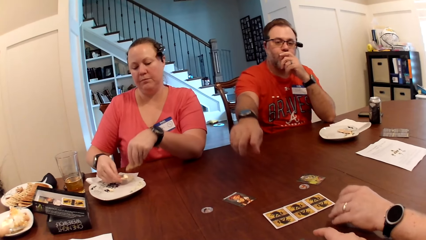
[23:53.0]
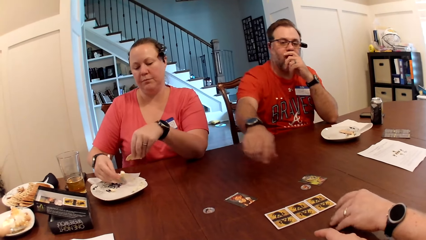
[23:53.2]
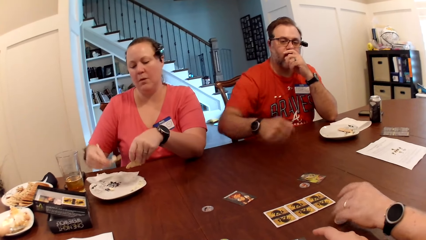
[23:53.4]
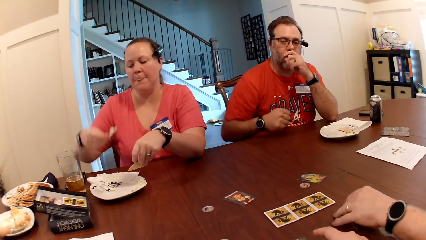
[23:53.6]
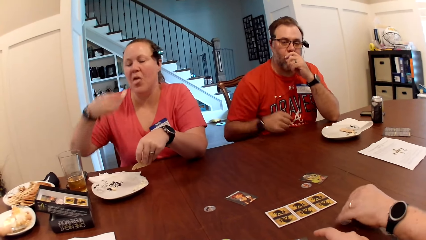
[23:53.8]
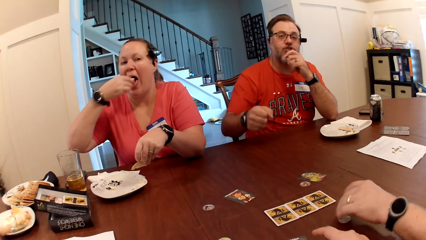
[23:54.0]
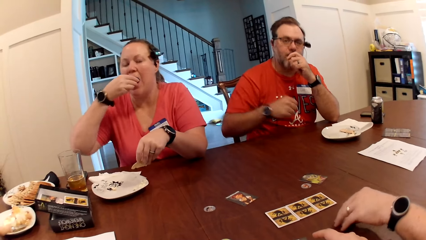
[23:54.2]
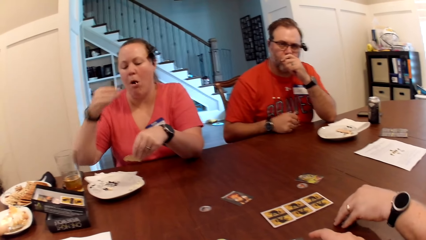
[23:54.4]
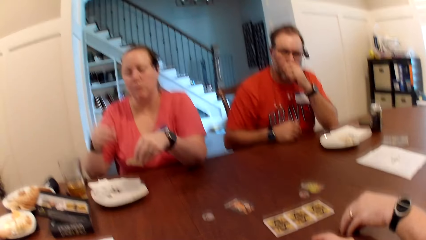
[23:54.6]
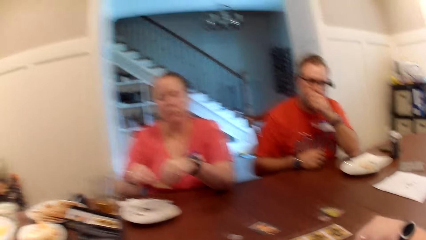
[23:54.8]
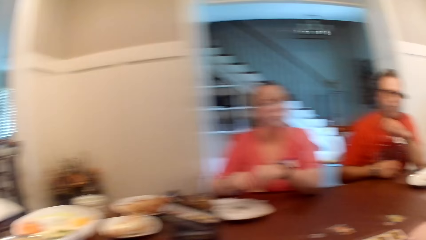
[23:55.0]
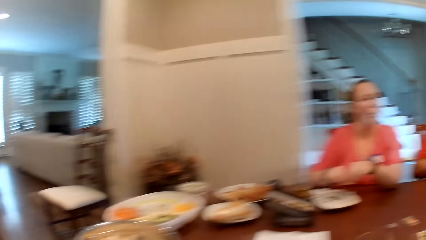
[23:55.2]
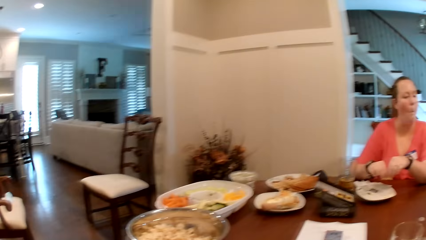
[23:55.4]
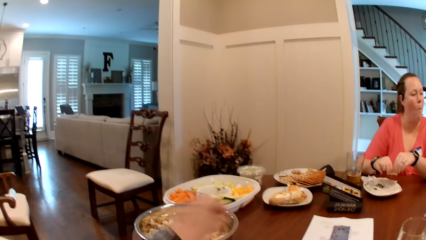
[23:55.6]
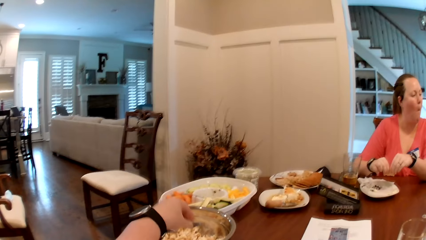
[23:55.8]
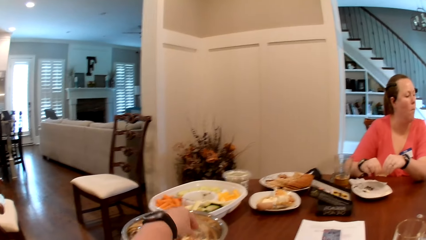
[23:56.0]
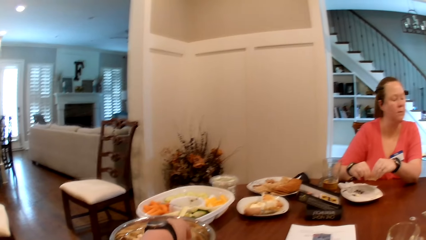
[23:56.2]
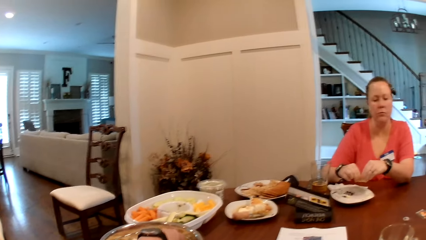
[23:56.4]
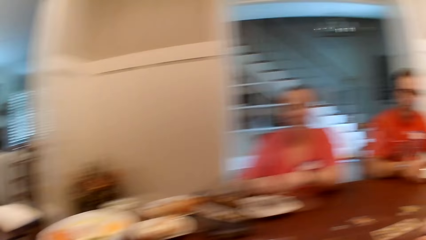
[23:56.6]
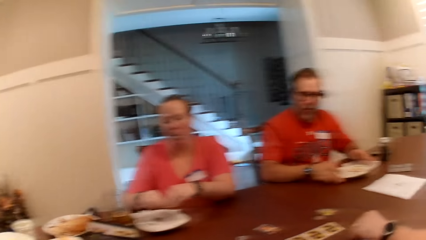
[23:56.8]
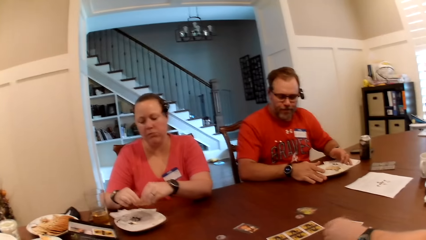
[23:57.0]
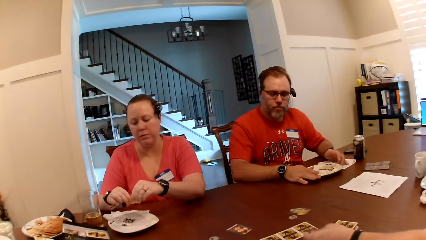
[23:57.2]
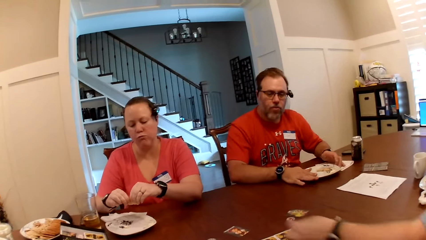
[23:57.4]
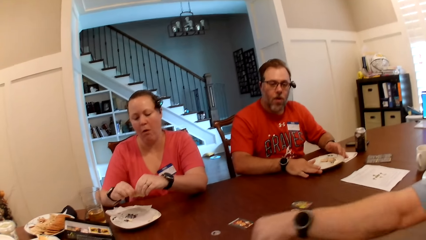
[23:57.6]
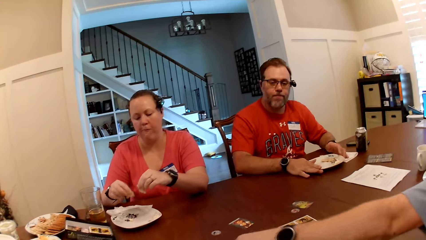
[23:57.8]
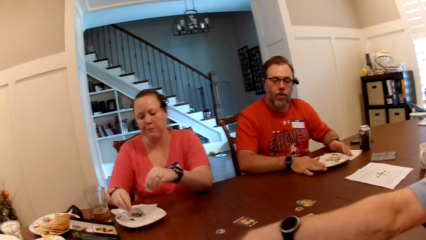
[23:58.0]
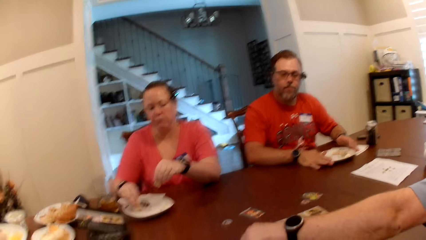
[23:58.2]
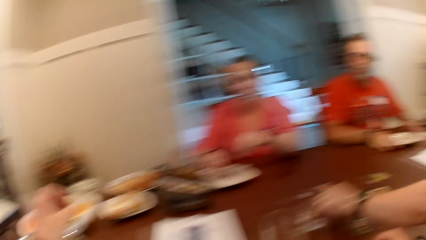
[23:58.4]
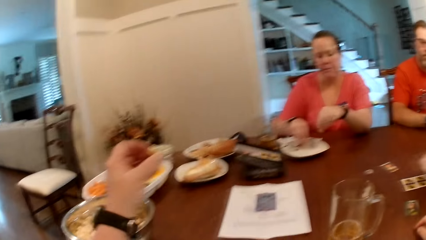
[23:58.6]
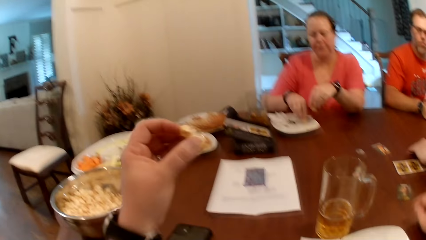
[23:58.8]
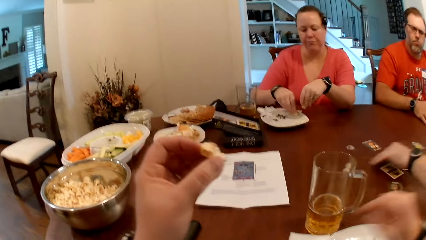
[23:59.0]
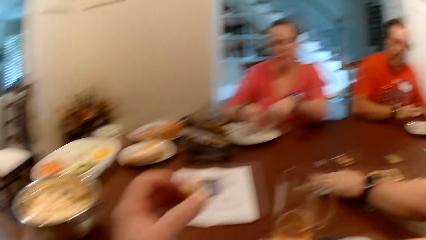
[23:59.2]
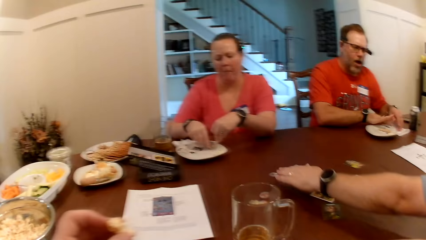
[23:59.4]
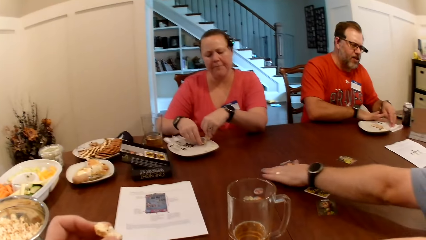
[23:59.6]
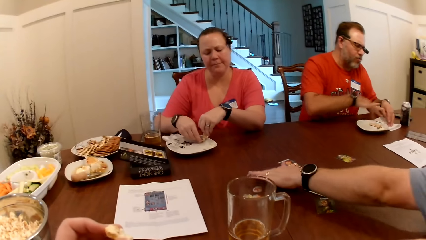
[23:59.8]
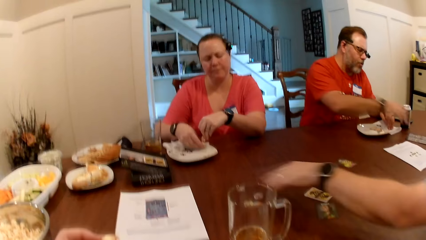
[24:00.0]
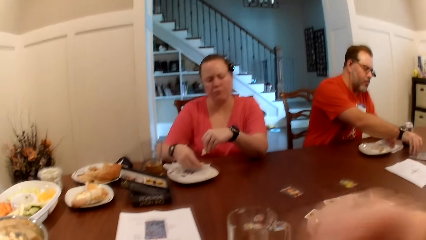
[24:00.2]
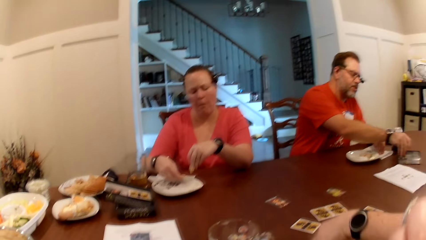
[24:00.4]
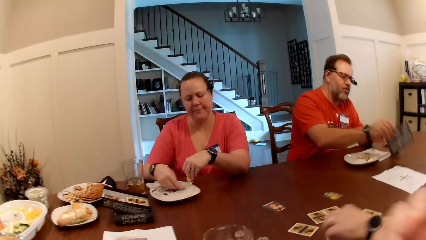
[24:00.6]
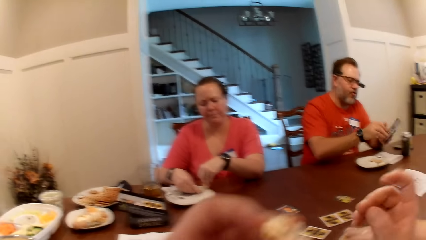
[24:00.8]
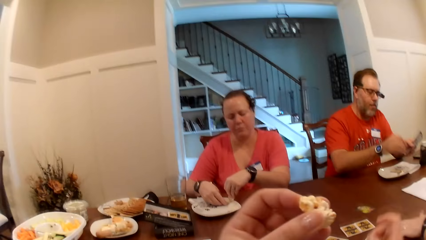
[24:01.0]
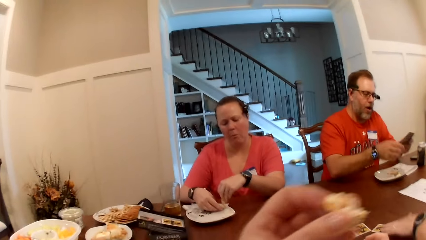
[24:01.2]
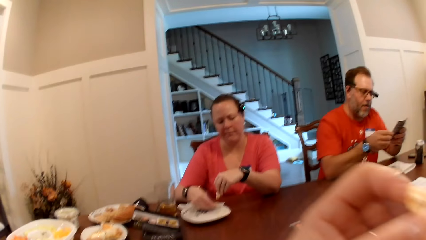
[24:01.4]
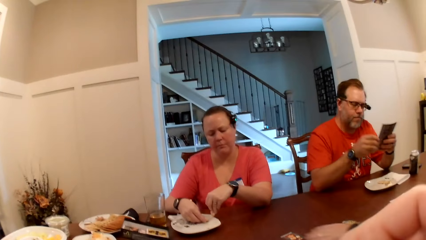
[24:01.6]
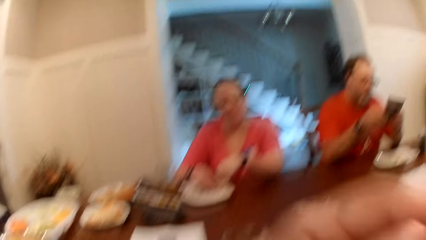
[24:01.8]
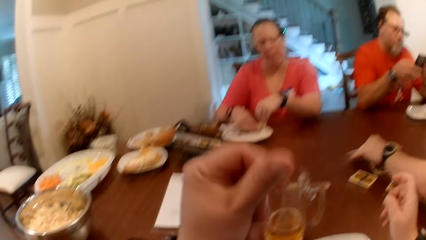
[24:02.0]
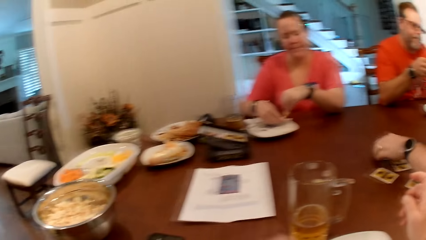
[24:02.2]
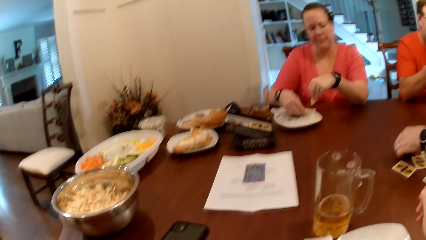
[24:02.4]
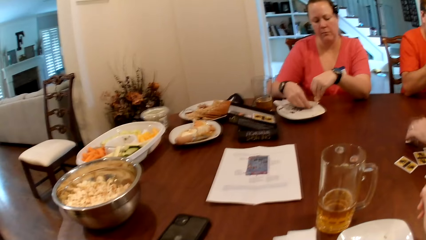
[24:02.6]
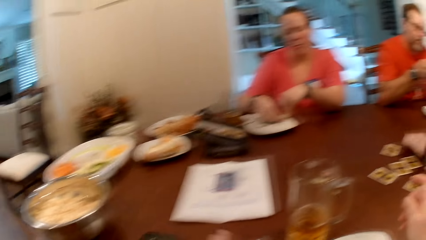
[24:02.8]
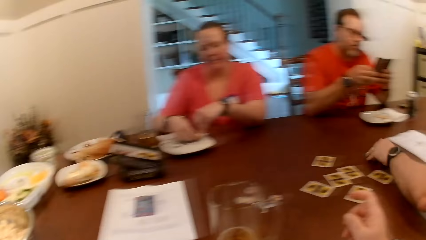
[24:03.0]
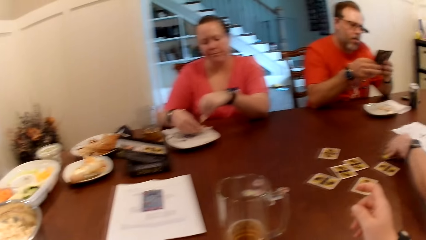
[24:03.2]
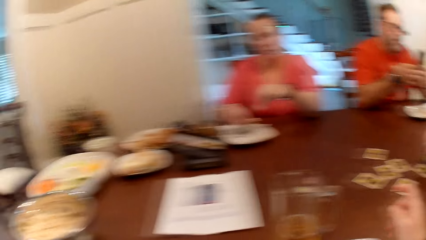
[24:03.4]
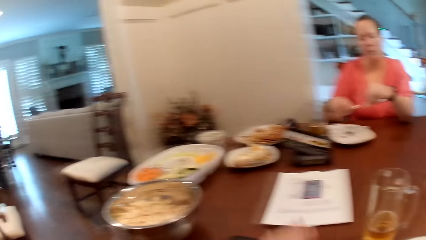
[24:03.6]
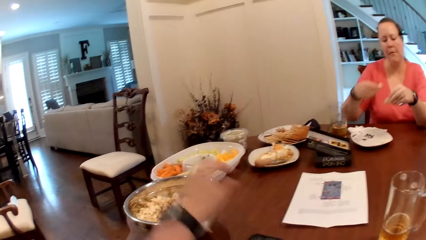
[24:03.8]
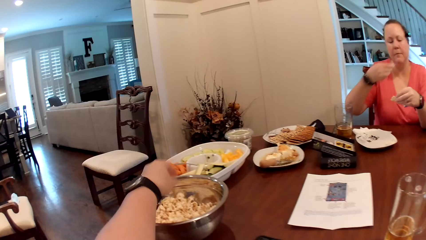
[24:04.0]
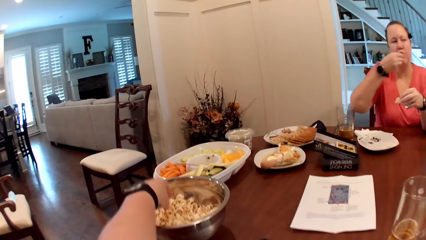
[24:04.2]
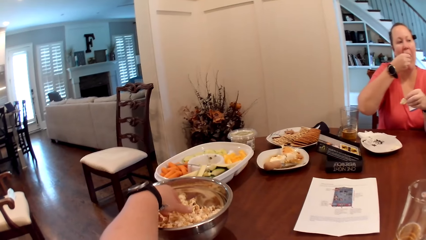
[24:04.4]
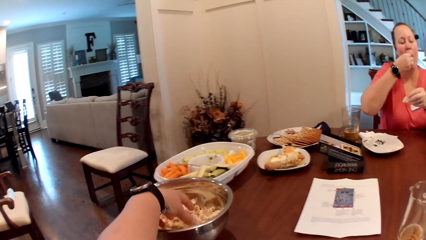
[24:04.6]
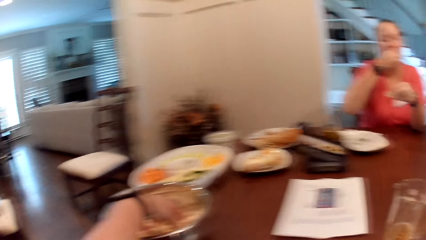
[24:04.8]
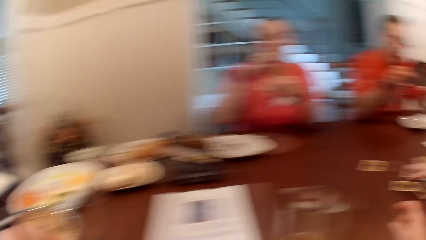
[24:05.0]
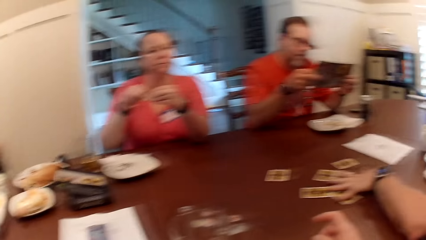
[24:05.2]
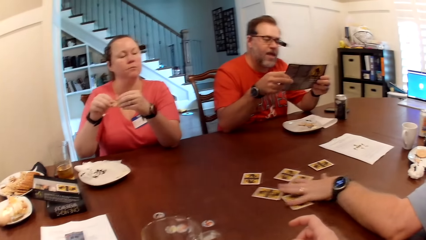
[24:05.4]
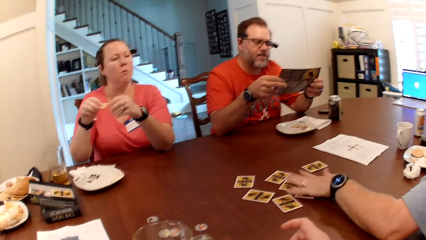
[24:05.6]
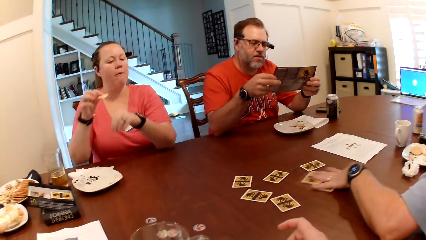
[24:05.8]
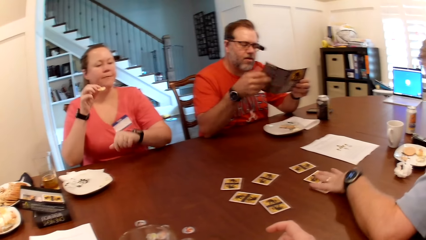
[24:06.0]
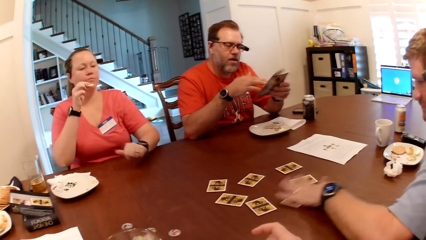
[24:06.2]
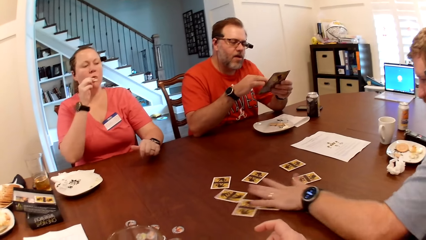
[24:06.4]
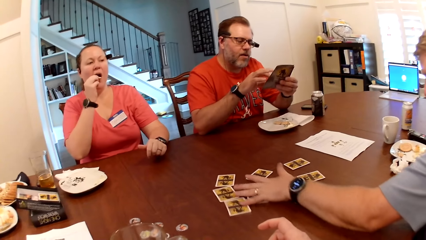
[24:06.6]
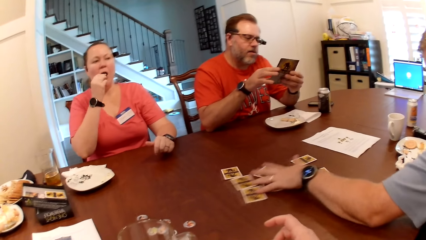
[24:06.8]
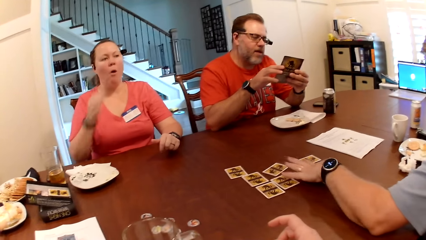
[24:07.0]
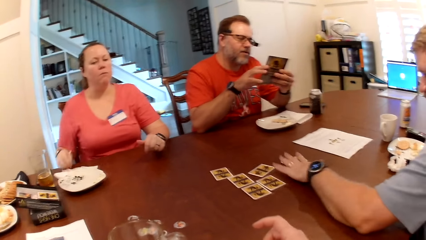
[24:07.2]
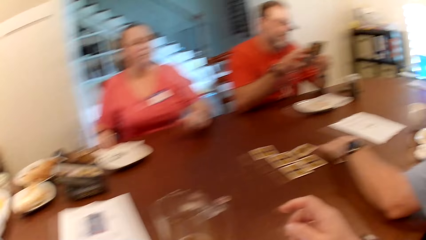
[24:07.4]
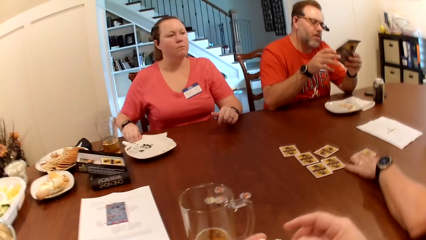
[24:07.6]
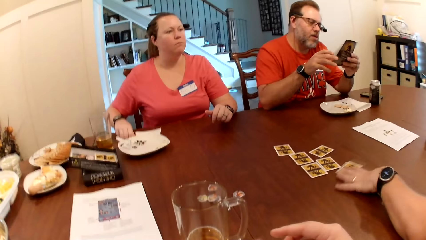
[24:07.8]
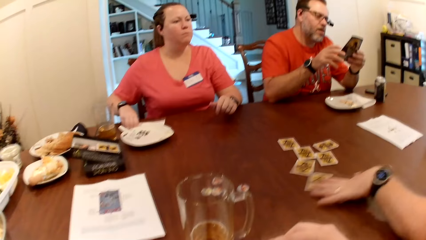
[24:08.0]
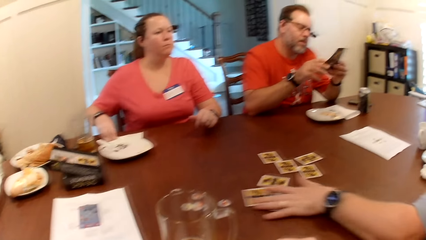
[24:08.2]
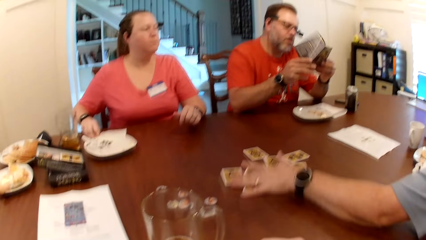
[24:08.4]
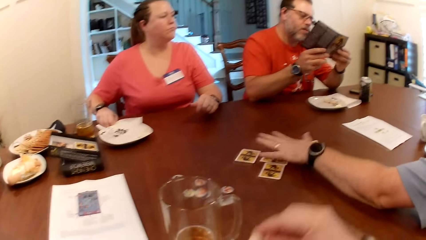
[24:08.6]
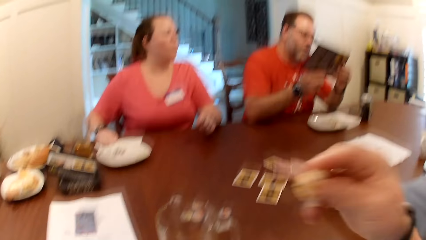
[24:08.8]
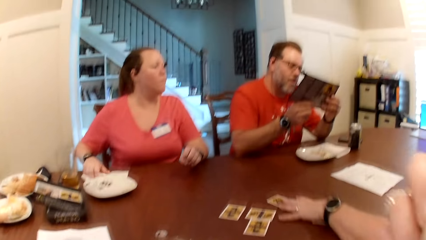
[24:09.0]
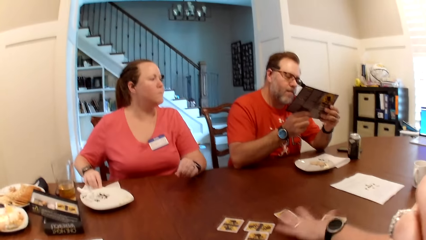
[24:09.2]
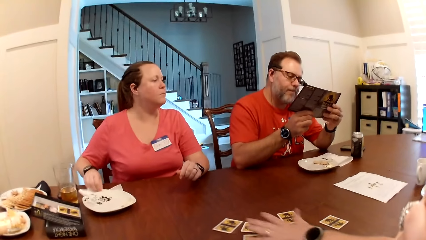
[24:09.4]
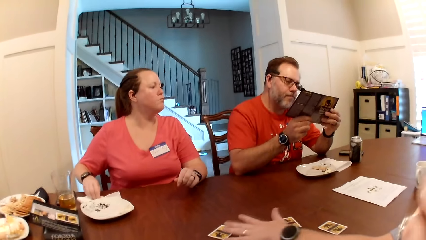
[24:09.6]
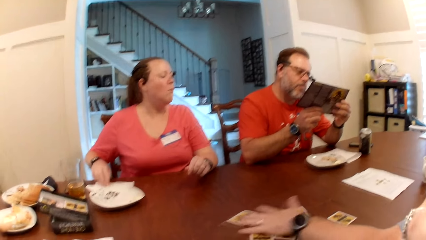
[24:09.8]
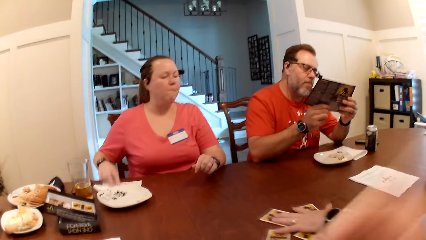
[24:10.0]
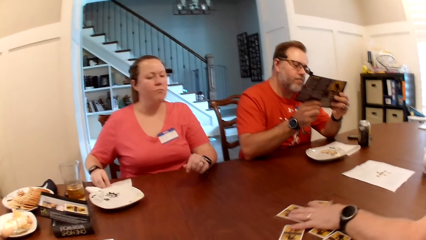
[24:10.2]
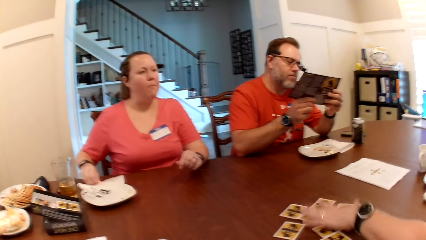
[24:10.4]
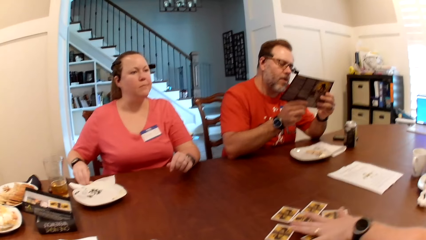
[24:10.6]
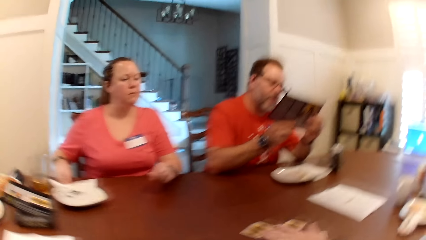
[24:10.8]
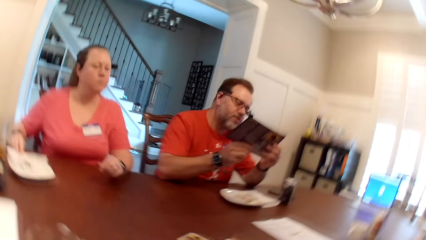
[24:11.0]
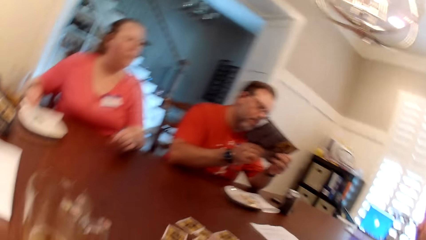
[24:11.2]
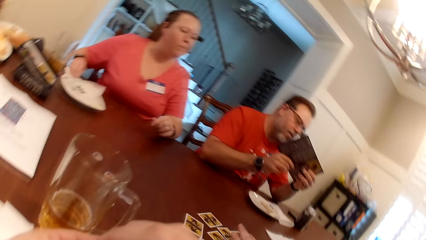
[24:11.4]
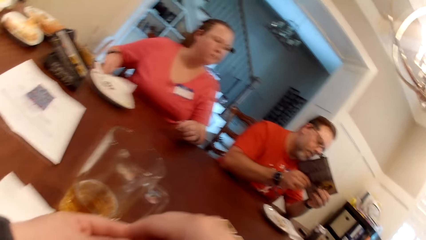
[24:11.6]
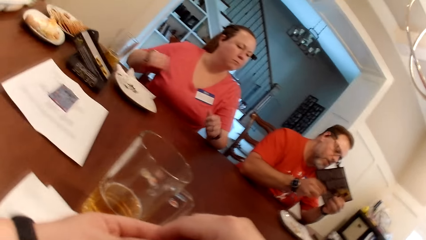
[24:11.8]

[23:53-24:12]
The woman eats the biscuit and cream in her right hand. The camera wearer takes popcorn from the bowl on the table with her left hand. A man shuffles cards on the table. He moves some cards on the table with his left hand. Another man picks up the note from the table with his right hand. The camera wearer eats the popcorn in her left hand. The woman takes the biscuit and cream from the plate on the table with both hands. She eats the biscuit and cream in her right hand. The camera wearer takes popcorn from the bowl on the table with her left hand. The first man shuffles cards on the table. The woman rubs her right hand on the serviette on the table.
